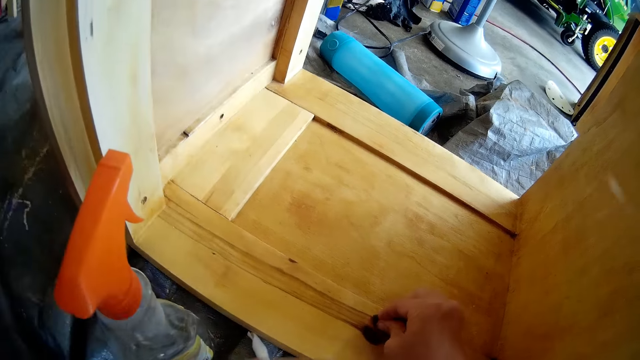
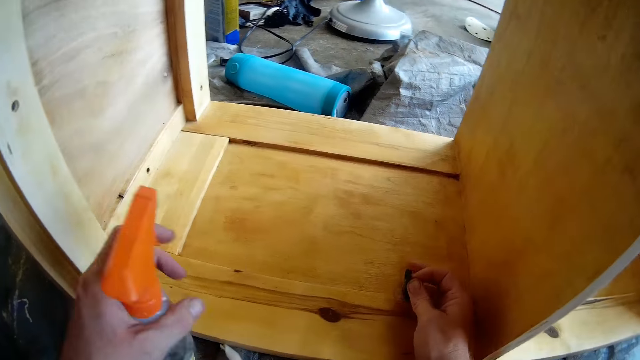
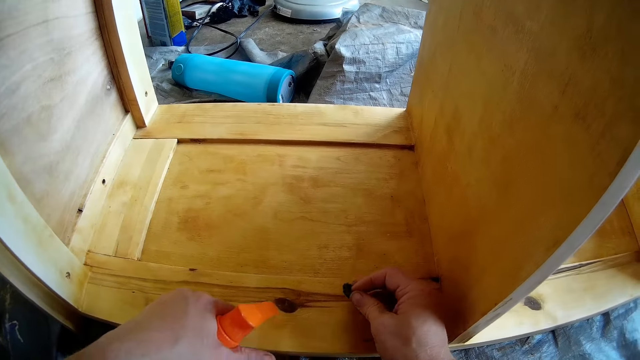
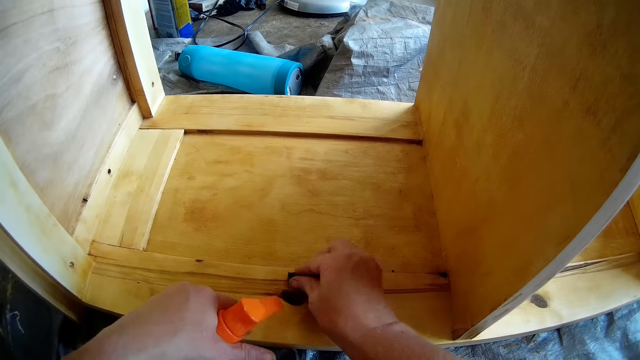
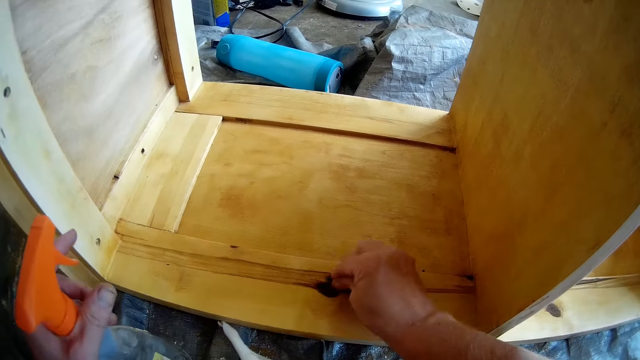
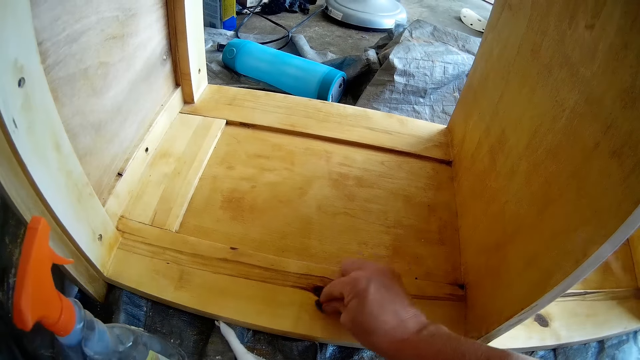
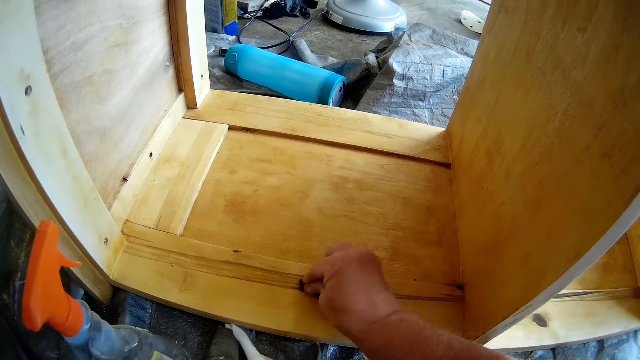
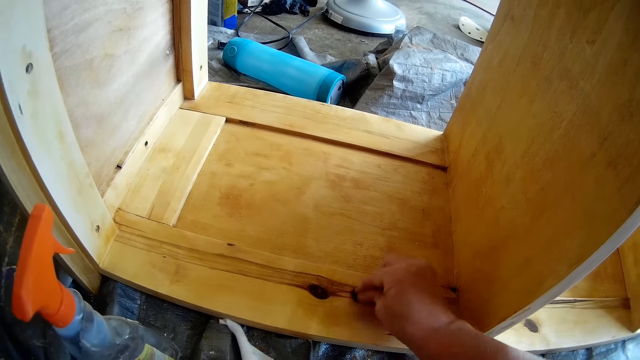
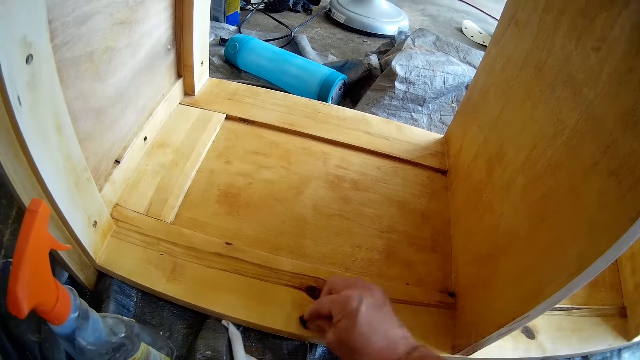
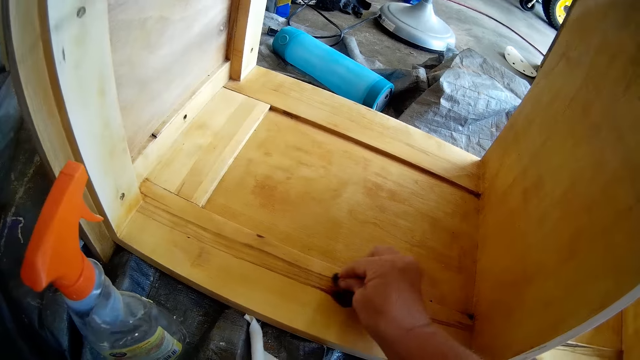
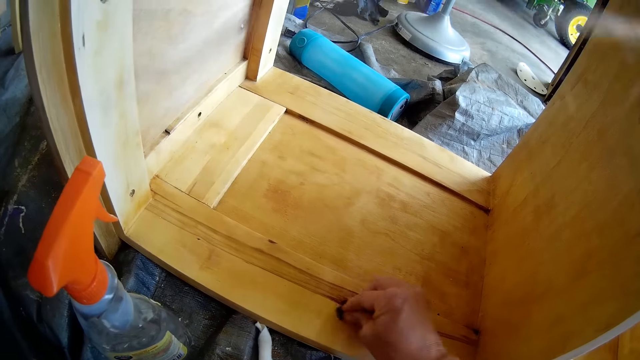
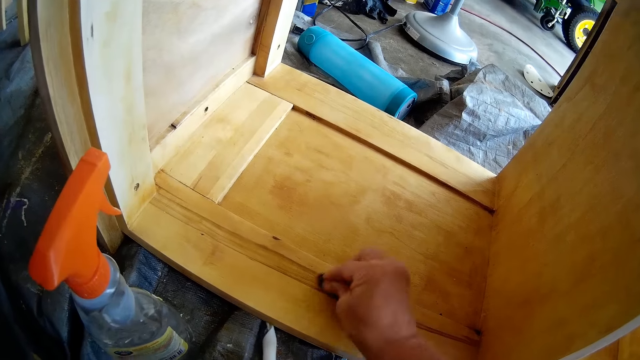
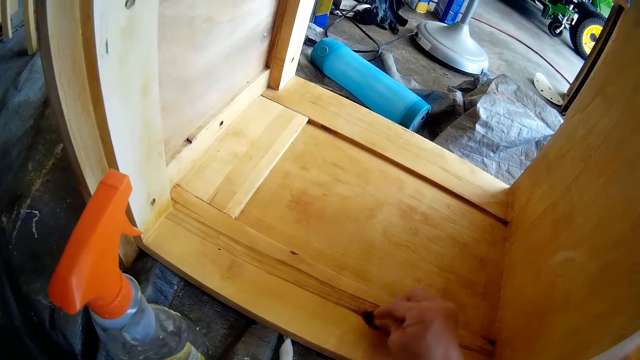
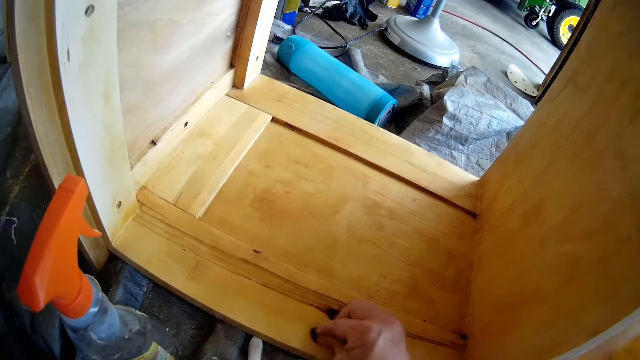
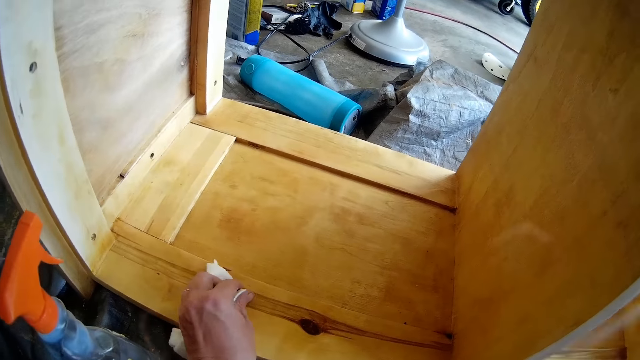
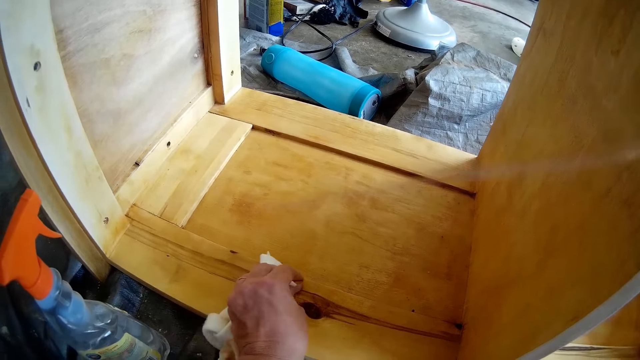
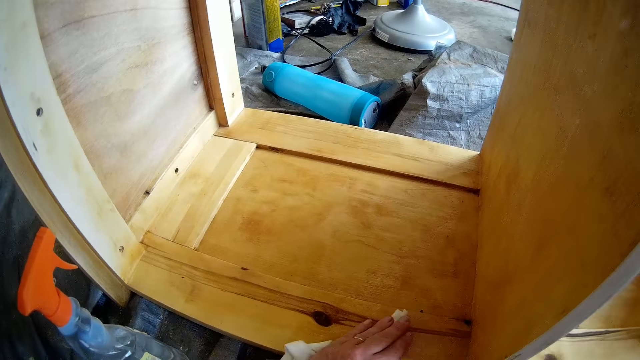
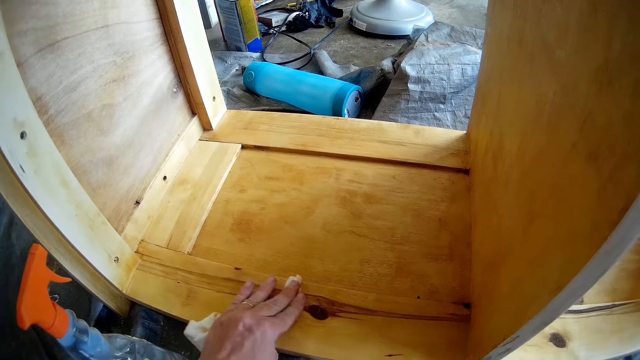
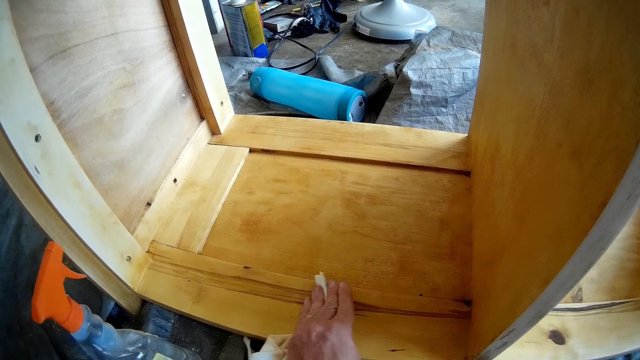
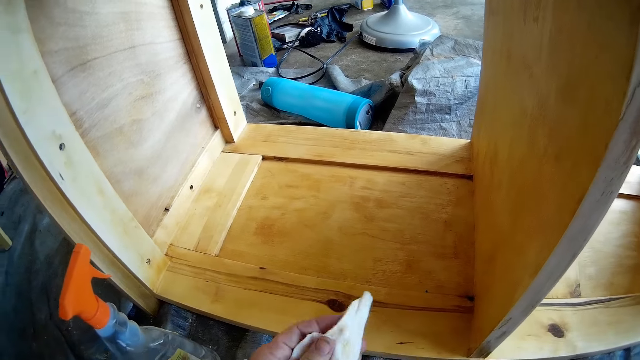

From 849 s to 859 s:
The camera wearer picks up the sprayer with his left hand from the floor. He sprays the cleaner in the sprayer on the shelf with his left hand. He cleans the shelf with the foam in his right hand. He cleans the shelf with the hand towel in his left hand.

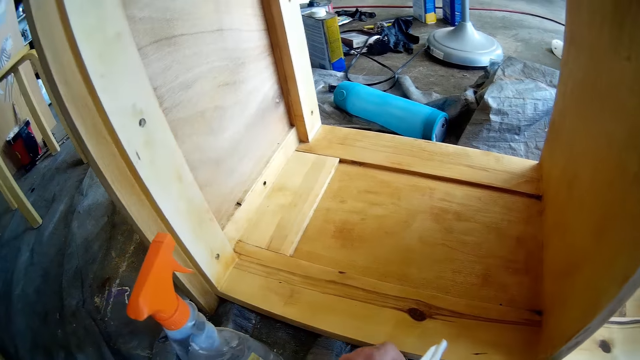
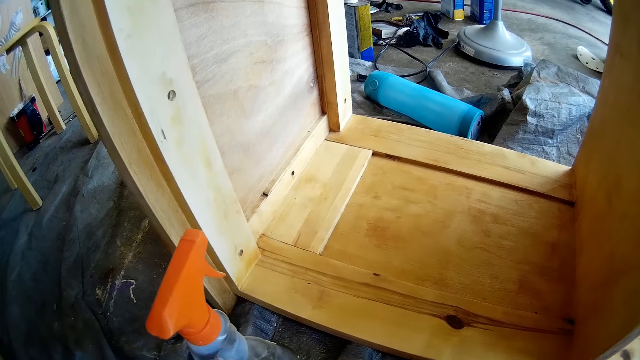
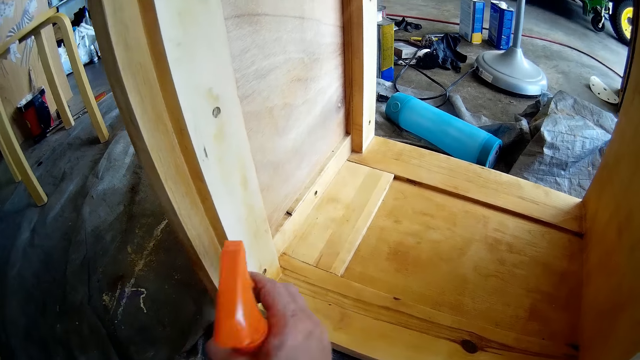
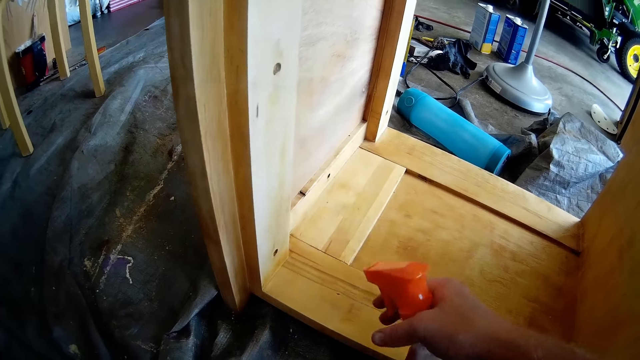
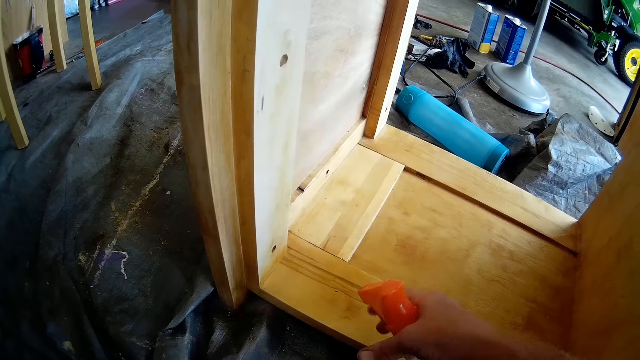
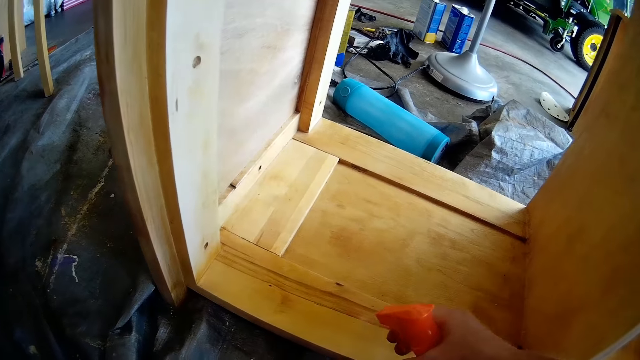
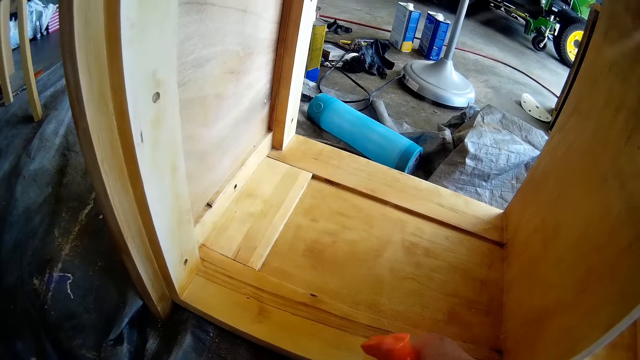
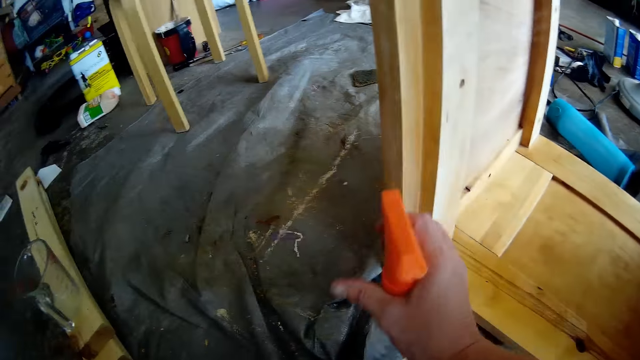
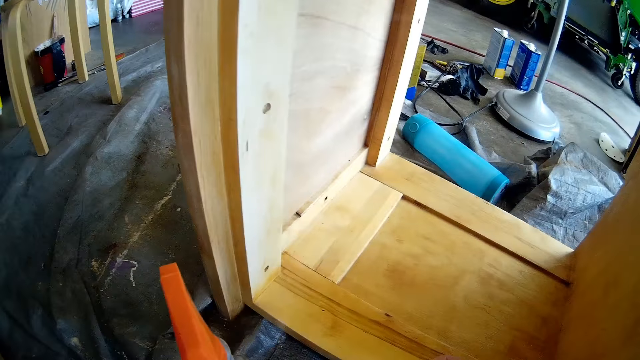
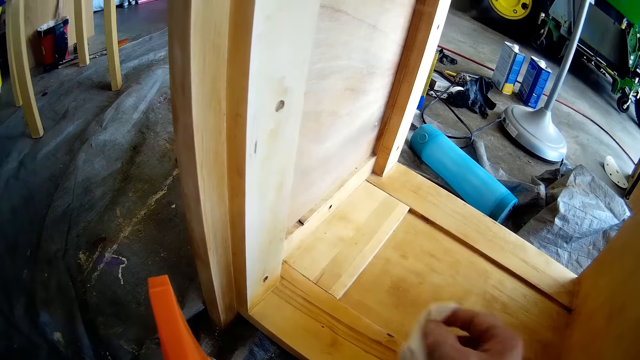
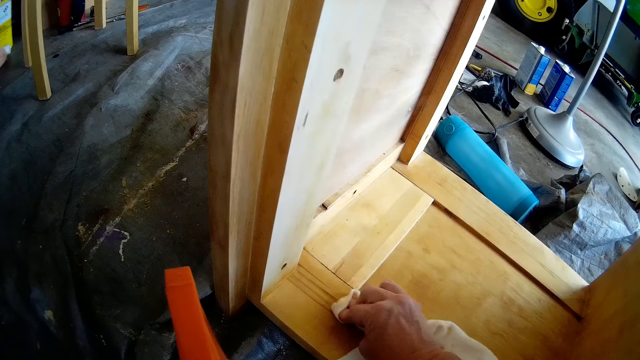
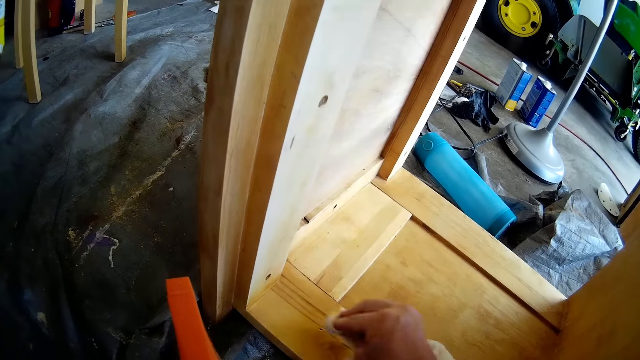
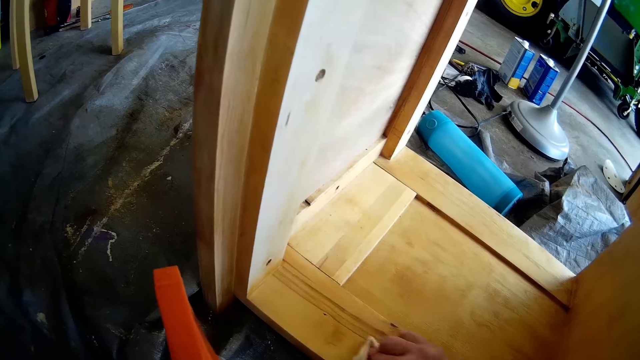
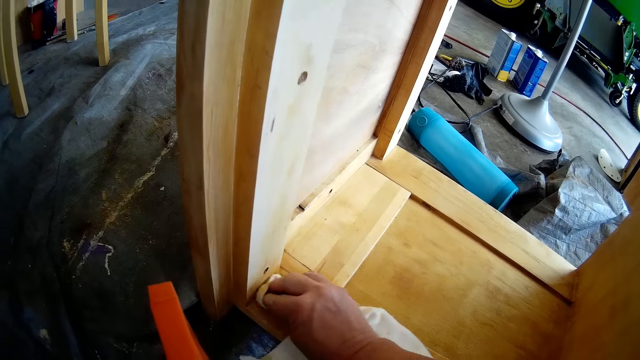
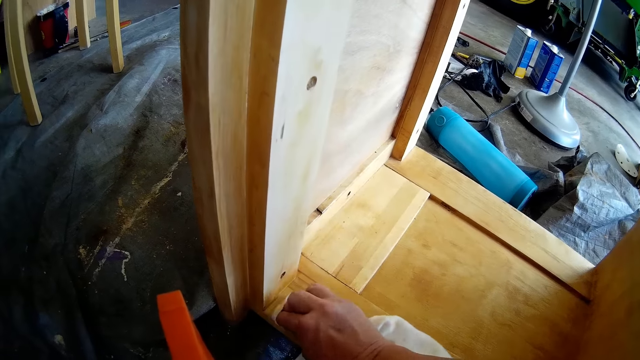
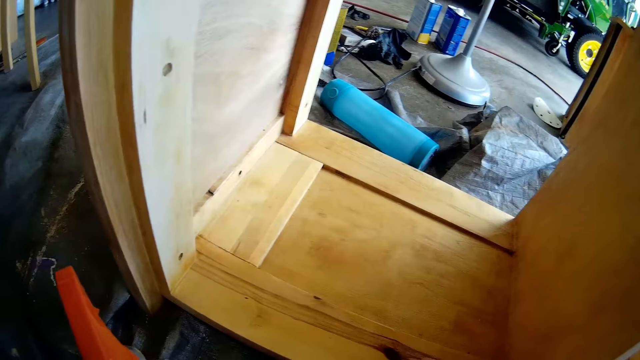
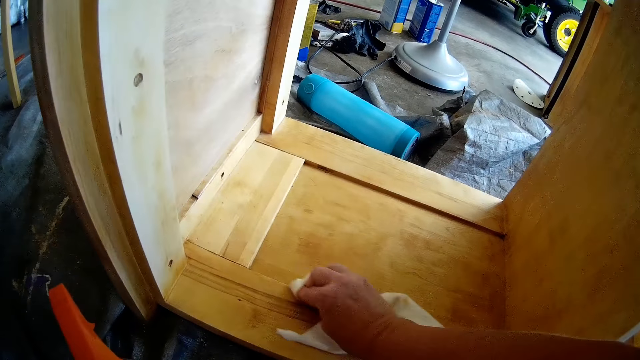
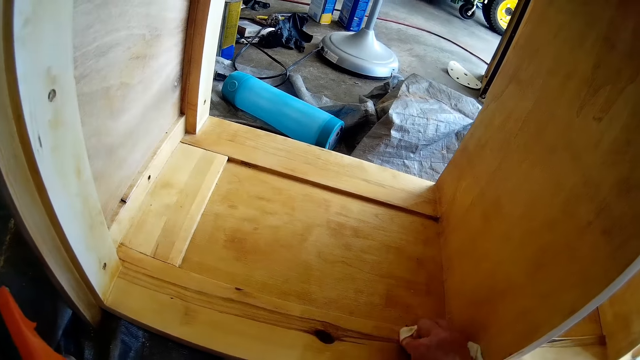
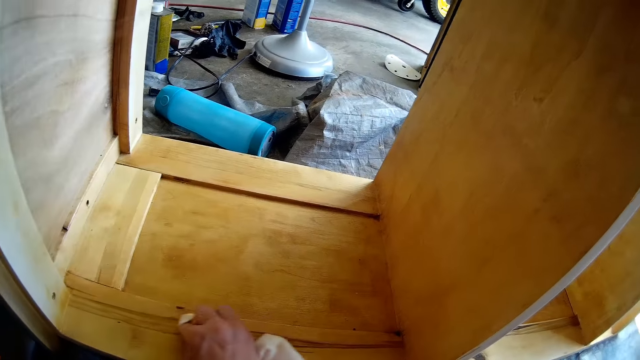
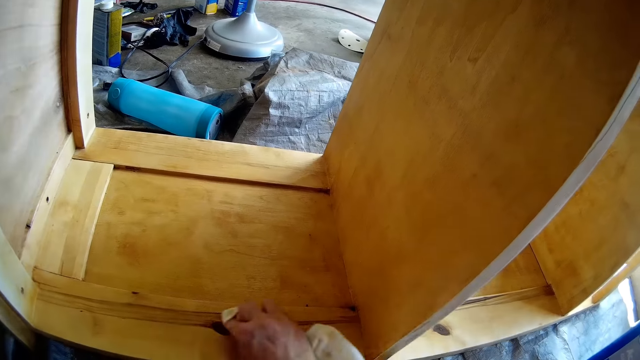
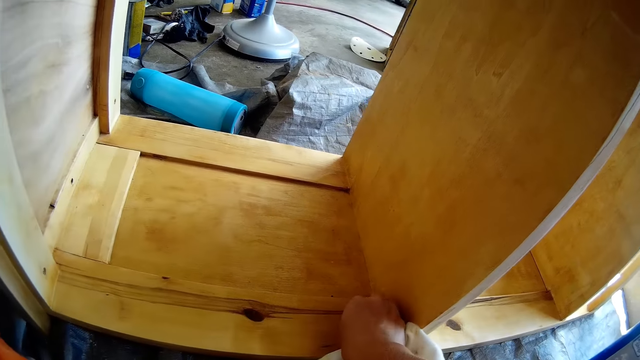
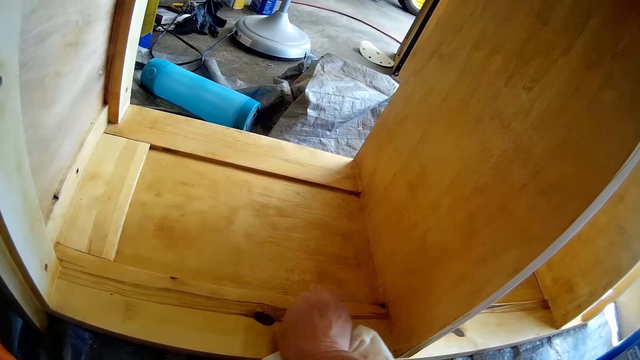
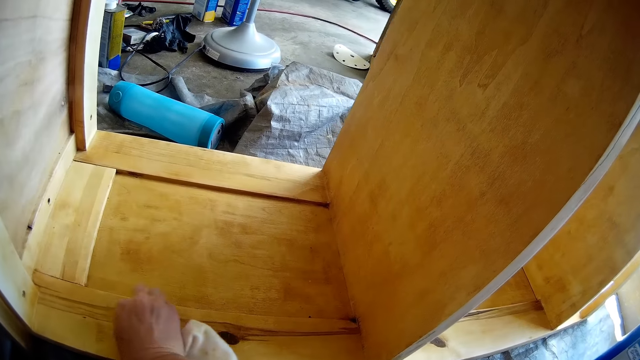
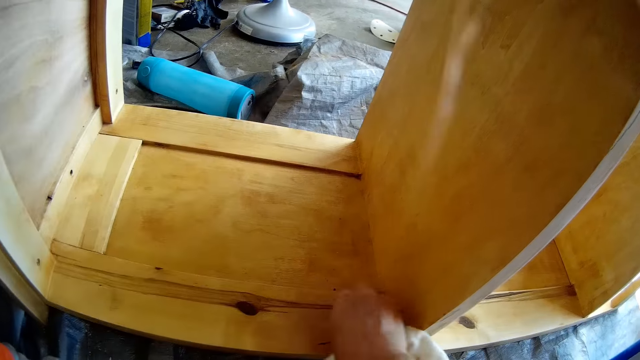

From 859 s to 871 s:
The camera wearer picks up the sprayer with his right hand from the floor. He sprays the cleaner in the sprayer on the shelf with his right hand. He drops the sprayer on the floor with his right hand. He cleans the shelf with the hand towel in his right hand.
